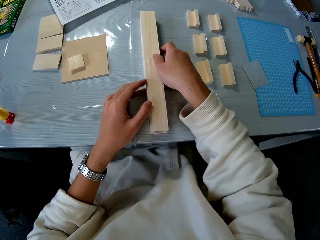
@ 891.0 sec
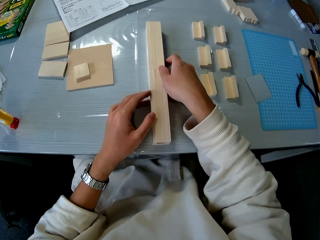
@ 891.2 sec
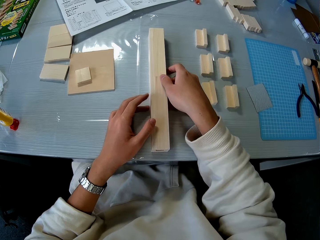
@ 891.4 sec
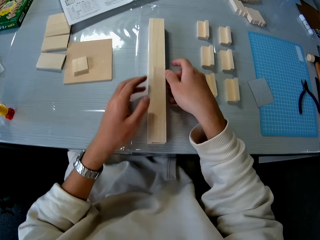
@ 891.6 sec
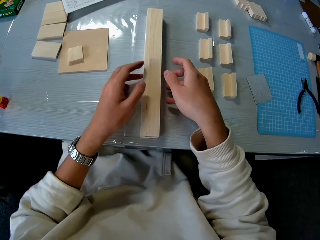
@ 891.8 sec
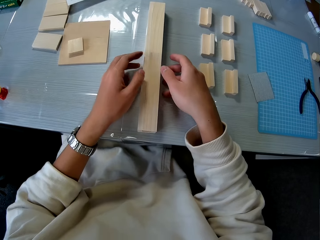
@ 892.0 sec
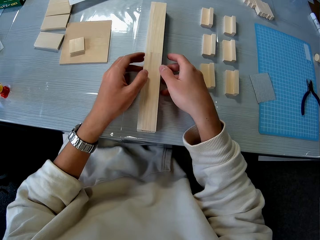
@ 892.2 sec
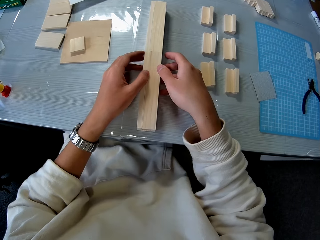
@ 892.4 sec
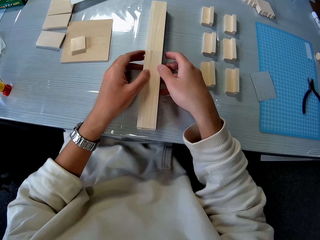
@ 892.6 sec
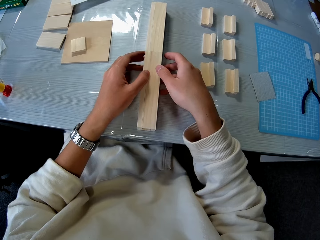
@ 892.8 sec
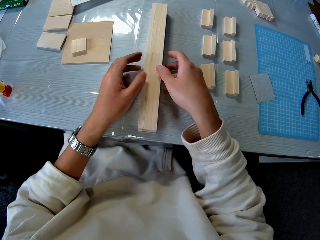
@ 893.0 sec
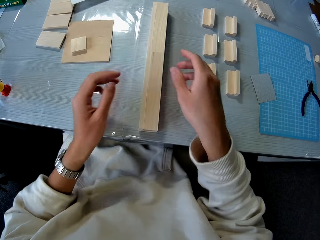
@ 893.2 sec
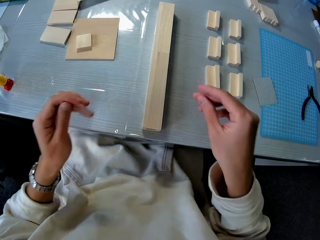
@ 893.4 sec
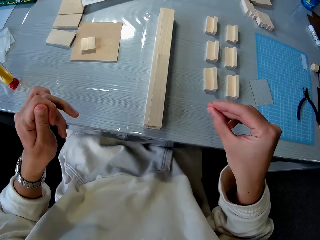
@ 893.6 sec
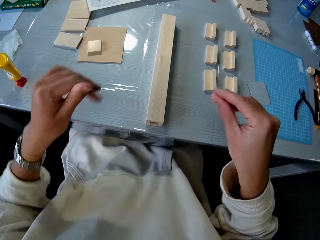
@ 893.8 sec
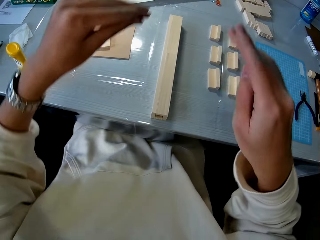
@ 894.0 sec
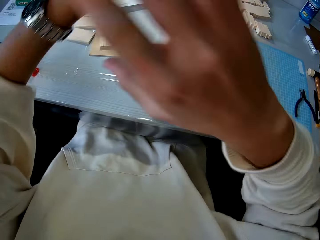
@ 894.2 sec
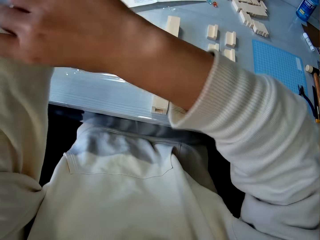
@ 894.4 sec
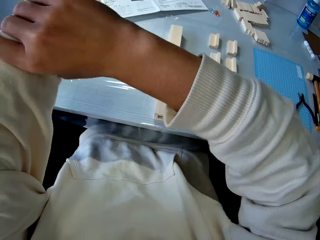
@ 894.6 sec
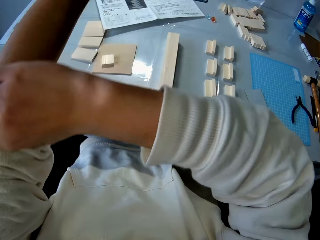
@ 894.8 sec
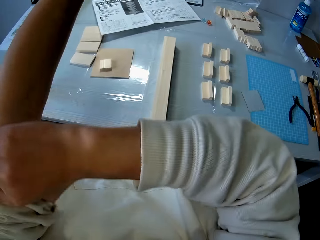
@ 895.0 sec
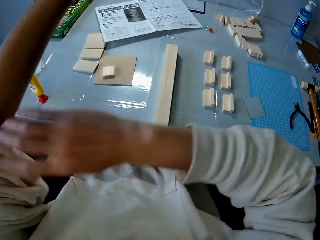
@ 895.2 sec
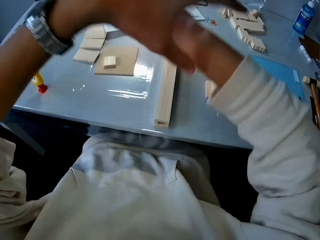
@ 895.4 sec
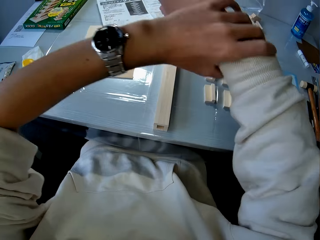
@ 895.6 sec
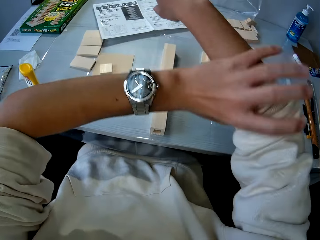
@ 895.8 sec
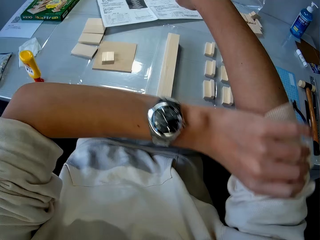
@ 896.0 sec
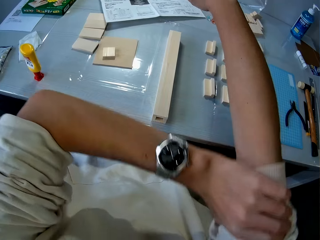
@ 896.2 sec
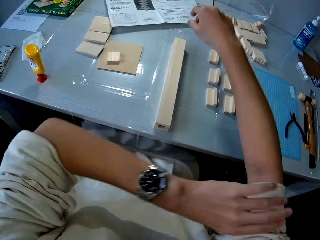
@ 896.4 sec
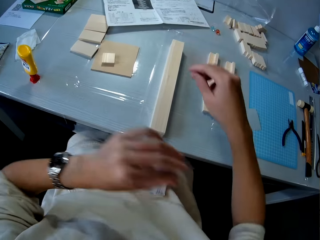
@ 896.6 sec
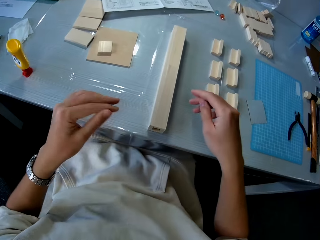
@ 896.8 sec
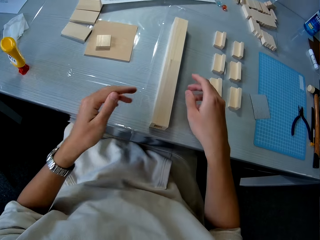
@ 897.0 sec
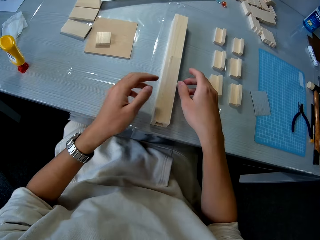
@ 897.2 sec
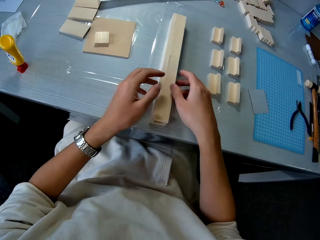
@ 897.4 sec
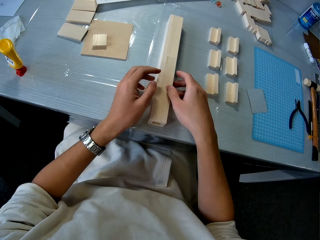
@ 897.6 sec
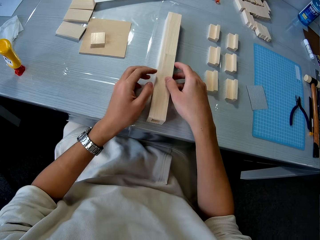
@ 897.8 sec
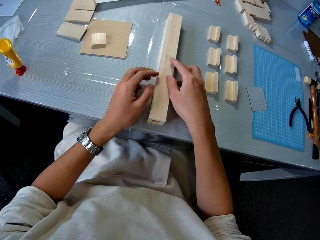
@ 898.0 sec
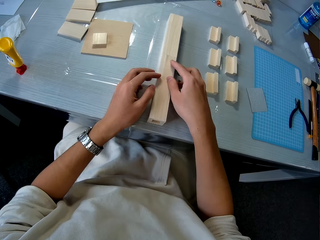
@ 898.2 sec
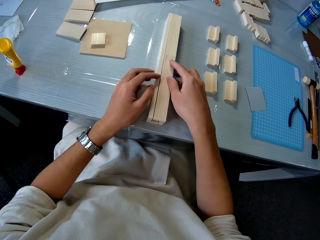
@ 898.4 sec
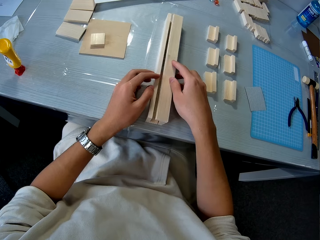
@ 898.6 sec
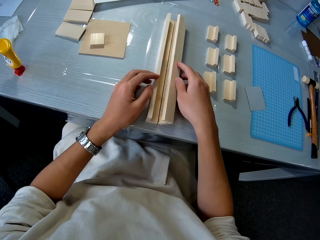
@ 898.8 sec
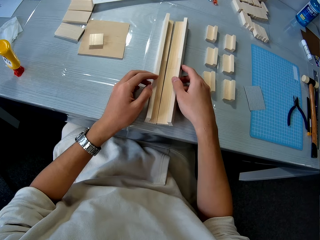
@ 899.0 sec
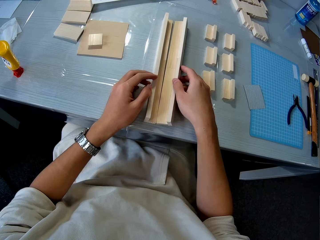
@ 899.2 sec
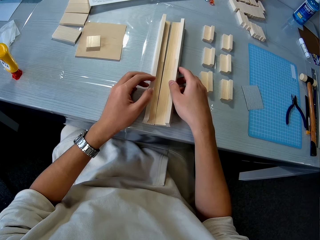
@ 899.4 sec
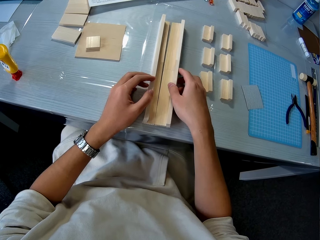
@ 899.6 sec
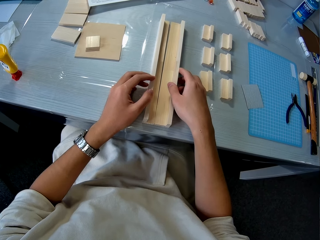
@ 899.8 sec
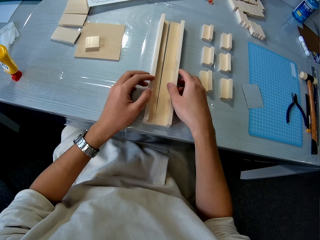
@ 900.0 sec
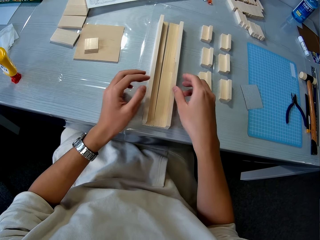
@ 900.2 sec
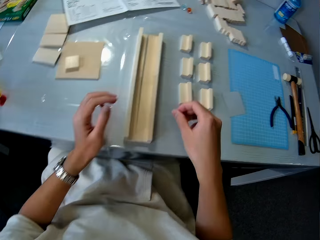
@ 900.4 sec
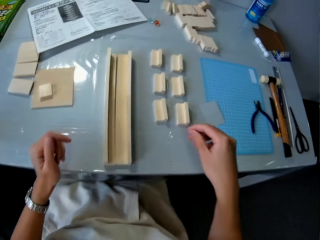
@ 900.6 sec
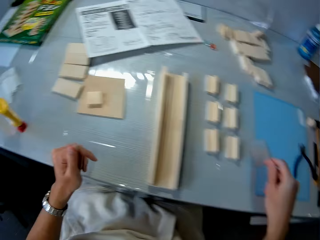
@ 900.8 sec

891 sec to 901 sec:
The camera wearer constructs something. He folds the hoodie. He adjusts the sleeves of his shirt. He separates the piece of wood on the table. He moves the wood block.

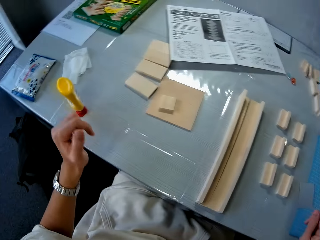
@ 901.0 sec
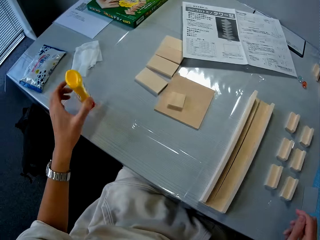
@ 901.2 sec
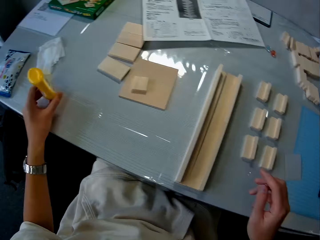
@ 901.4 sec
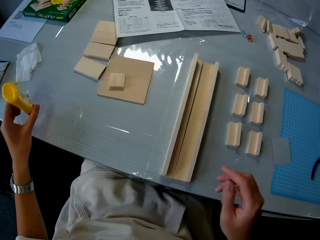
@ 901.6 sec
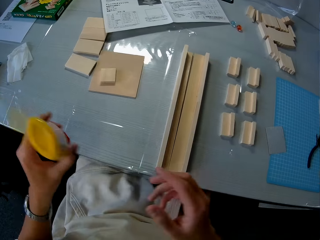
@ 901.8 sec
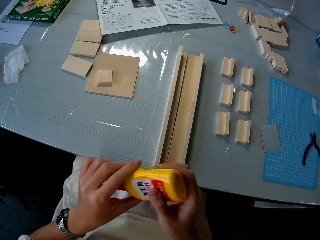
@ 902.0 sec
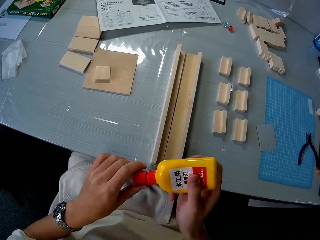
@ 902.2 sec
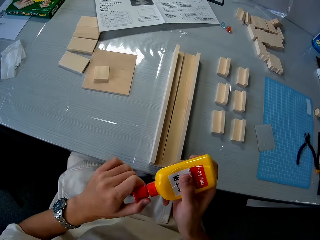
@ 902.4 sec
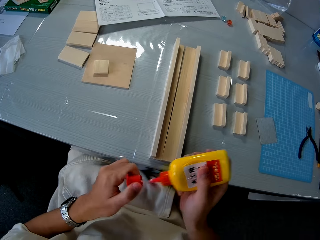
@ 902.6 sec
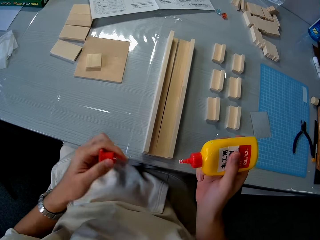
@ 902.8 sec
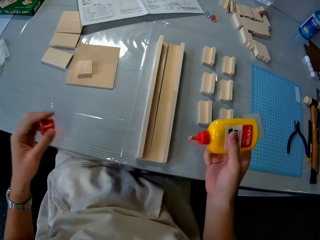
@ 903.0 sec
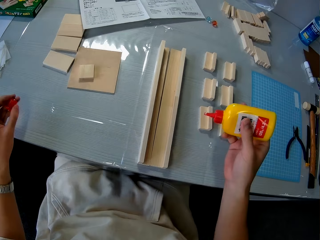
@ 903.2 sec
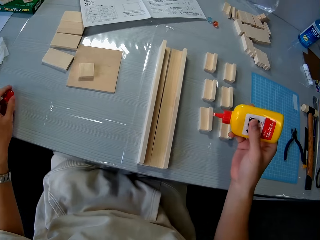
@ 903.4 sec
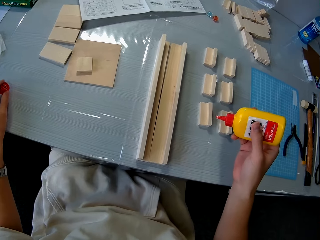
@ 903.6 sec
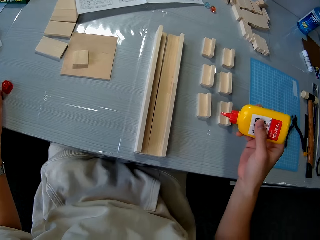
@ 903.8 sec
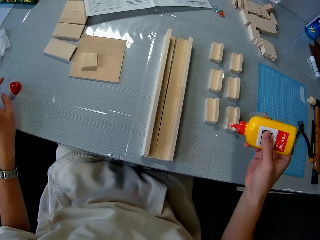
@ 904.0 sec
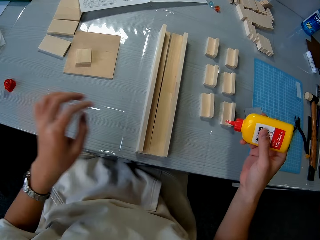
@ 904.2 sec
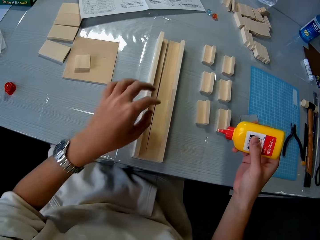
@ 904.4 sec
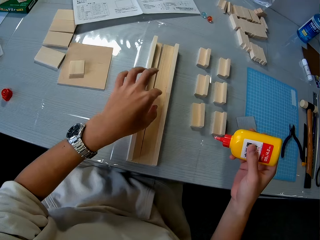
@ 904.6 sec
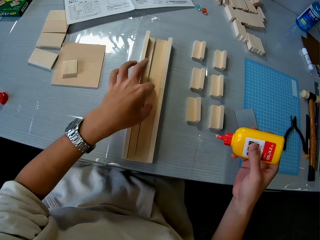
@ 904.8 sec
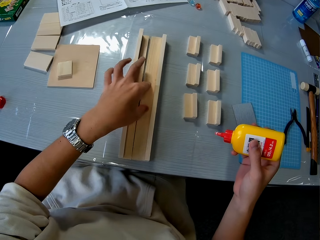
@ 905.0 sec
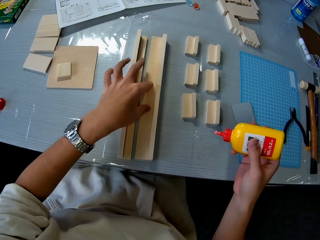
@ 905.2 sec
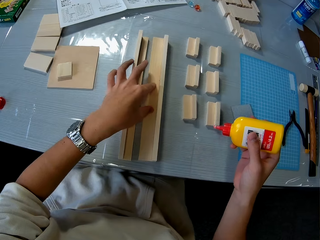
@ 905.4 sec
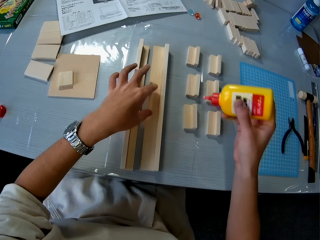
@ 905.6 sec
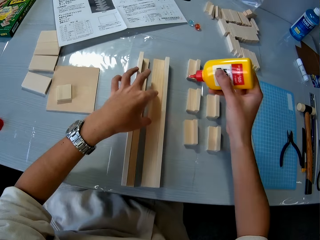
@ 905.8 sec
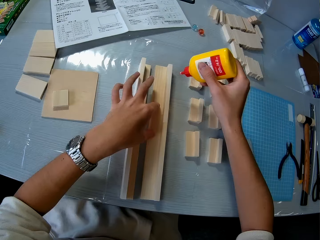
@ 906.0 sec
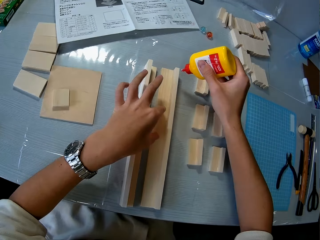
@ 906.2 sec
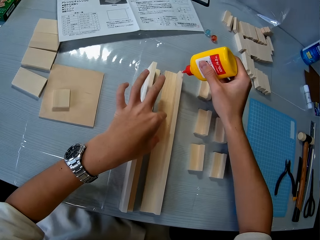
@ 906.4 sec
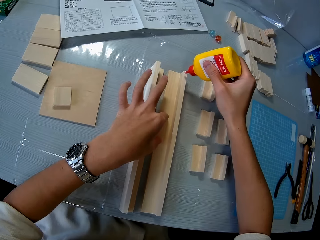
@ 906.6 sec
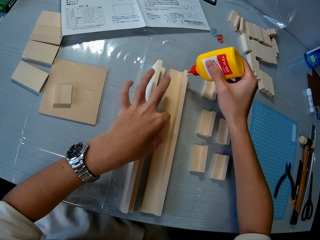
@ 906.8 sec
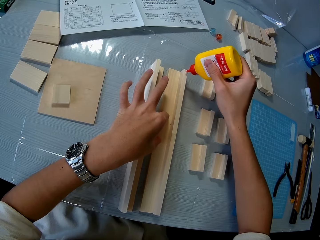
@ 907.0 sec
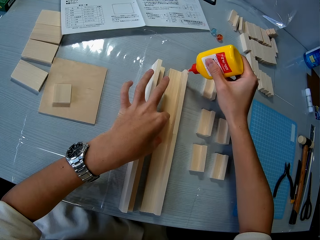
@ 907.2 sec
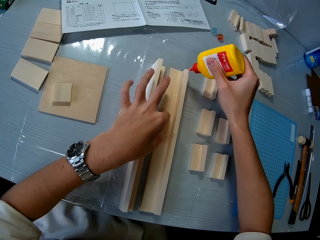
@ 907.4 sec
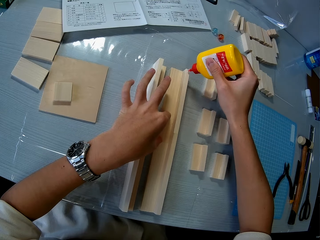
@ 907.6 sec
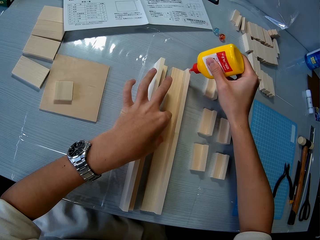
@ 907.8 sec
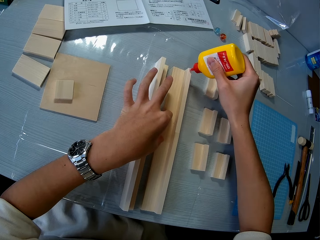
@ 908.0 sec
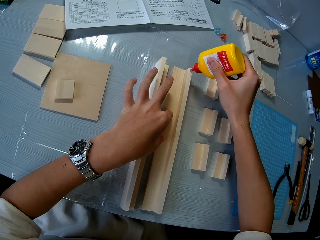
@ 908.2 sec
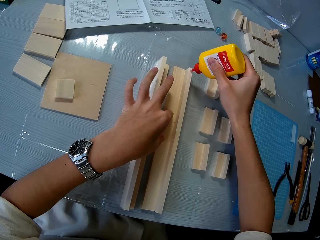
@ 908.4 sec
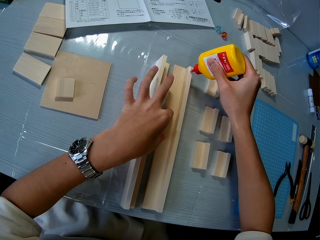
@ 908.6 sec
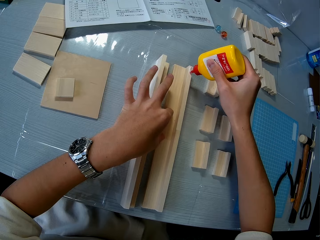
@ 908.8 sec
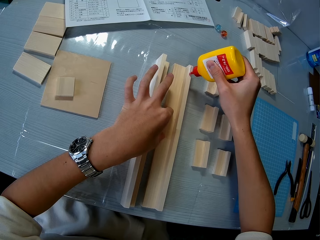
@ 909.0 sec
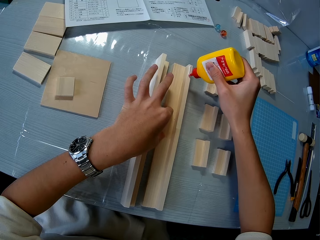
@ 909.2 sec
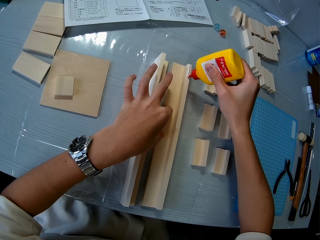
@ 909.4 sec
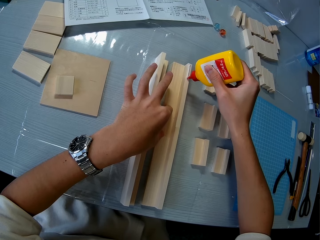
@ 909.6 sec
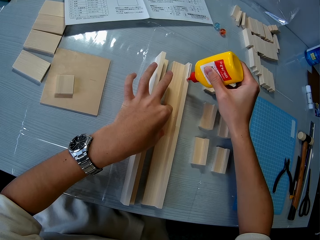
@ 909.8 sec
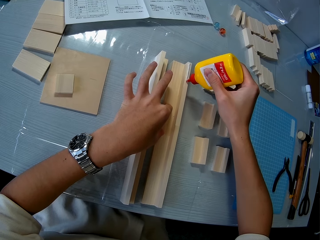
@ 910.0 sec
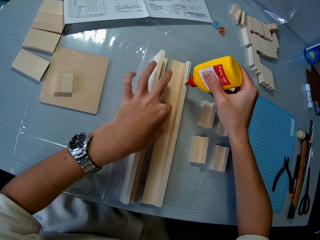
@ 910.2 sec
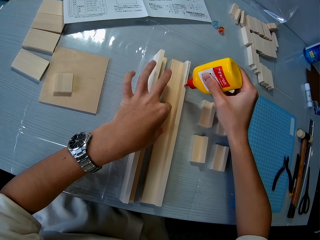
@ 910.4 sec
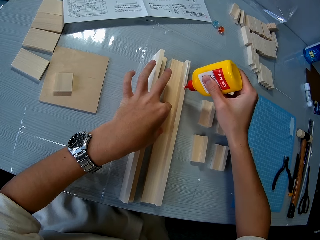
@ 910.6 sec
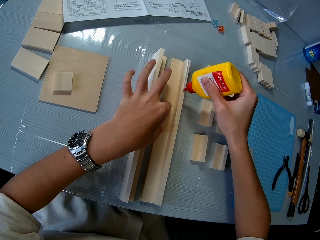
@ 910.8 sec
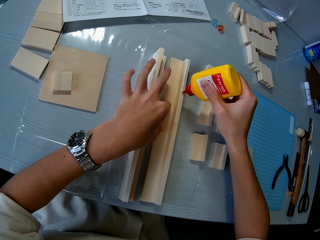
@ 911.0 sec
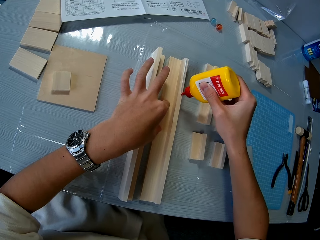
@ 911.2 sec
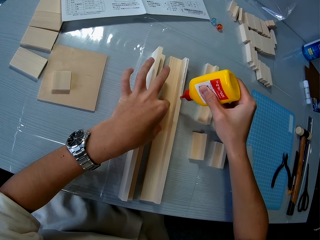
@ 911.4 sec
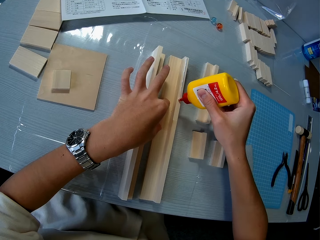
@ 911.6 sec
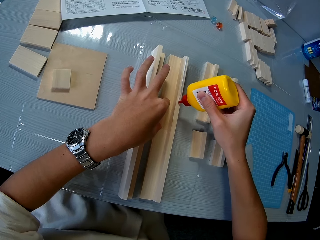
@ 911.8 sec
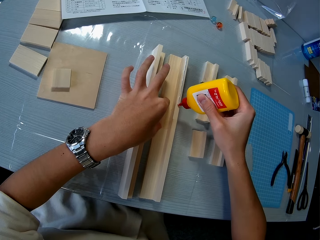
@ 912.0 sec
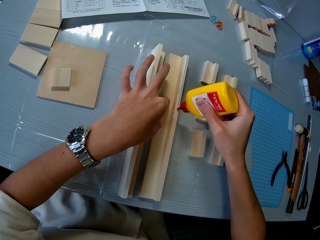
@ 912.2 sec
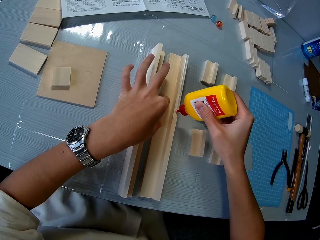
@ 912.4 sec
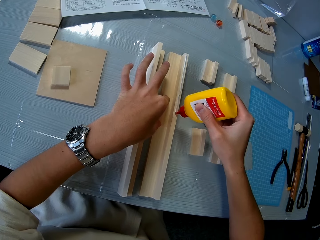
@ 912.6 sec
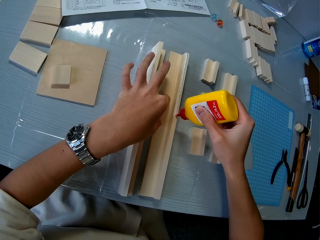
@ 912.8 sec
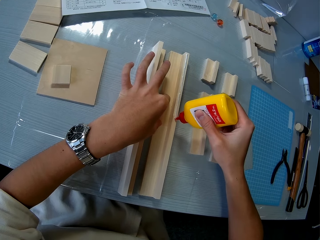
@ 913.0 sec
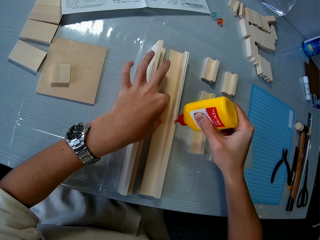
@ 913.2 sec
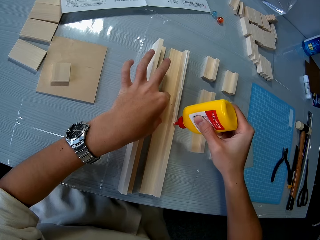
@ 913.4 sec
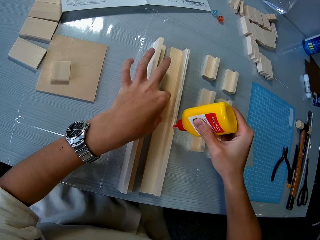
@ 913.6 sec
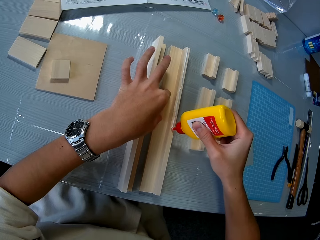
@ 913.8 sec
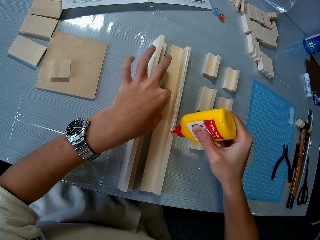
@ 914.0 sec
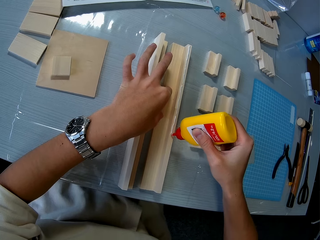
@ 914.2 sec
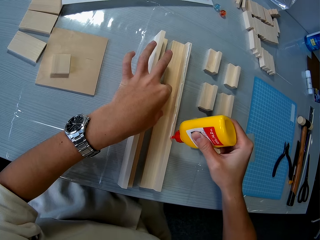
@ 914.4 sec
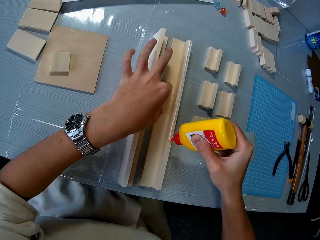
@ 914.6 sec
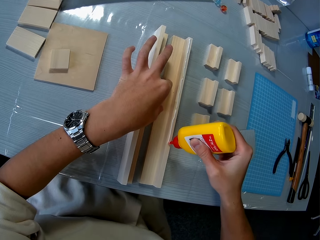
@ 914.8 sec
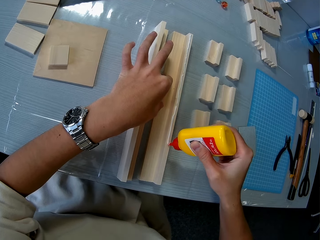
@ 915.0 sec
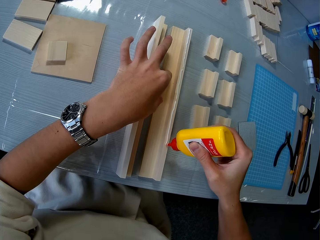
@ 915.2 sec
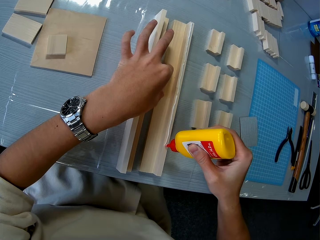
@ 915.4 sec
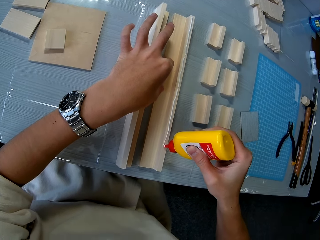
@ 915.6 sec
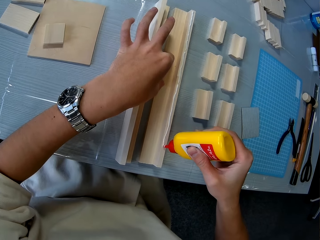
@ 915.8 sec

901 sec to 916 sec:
The camera wearer takes the glue placed on the table. They open the glue. They drop the cover of the glue on the table. They move the wood blocks. They apply the glue on the piece of wood on the table.
